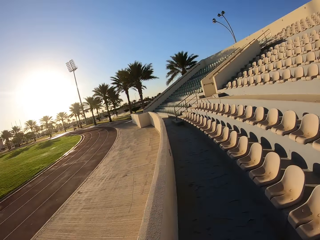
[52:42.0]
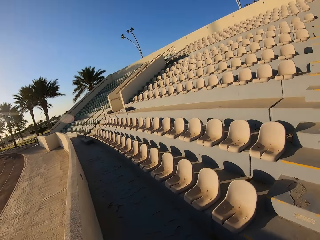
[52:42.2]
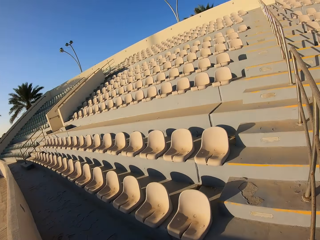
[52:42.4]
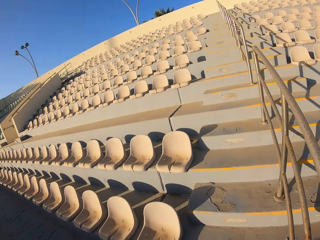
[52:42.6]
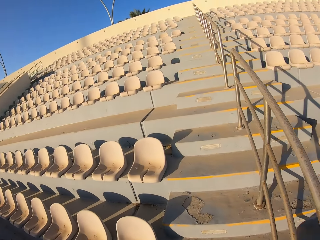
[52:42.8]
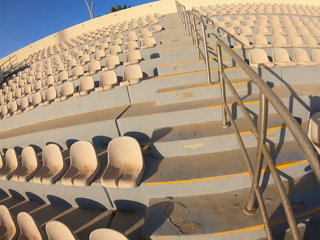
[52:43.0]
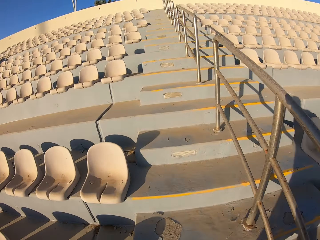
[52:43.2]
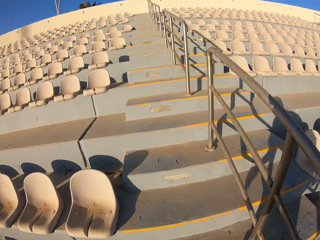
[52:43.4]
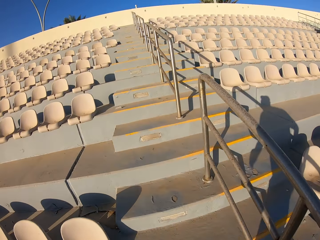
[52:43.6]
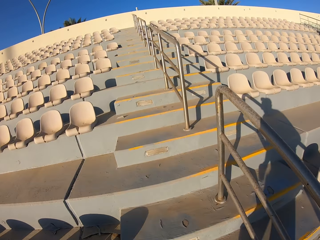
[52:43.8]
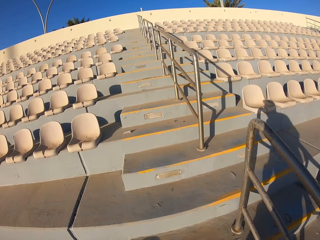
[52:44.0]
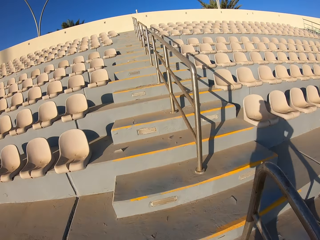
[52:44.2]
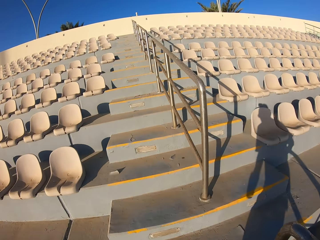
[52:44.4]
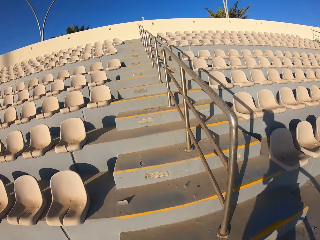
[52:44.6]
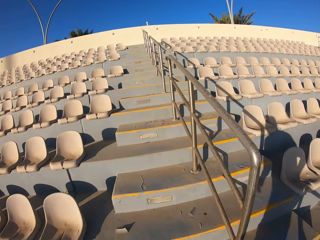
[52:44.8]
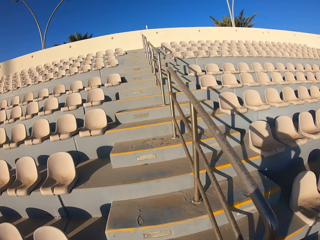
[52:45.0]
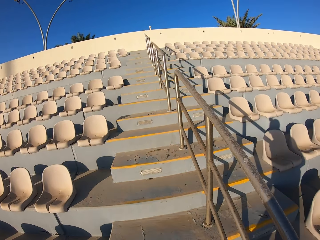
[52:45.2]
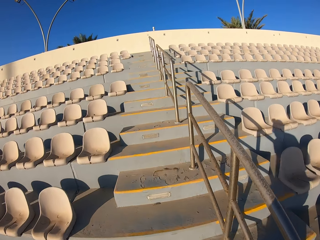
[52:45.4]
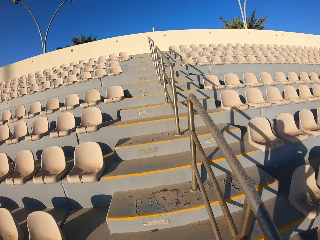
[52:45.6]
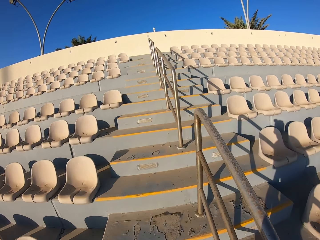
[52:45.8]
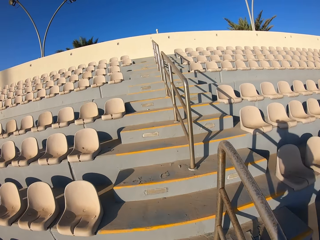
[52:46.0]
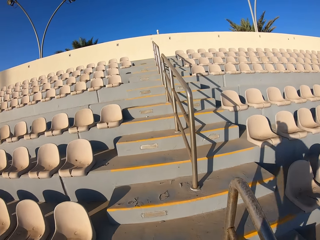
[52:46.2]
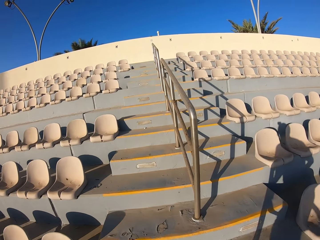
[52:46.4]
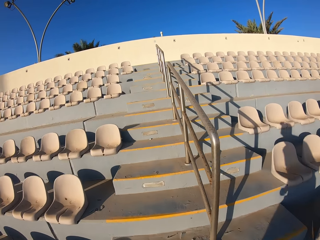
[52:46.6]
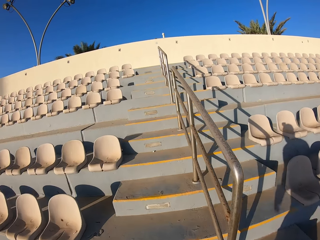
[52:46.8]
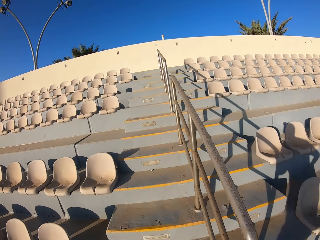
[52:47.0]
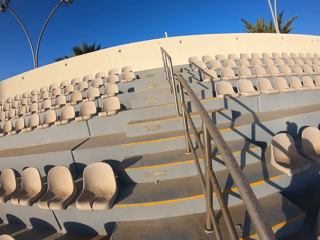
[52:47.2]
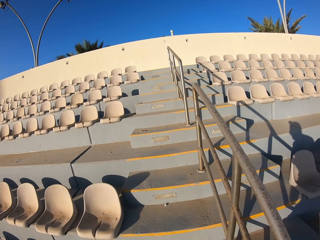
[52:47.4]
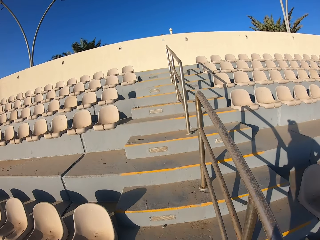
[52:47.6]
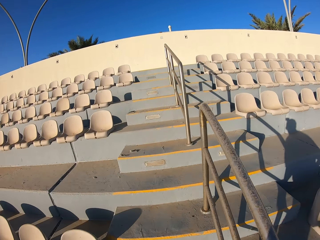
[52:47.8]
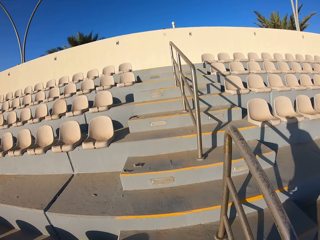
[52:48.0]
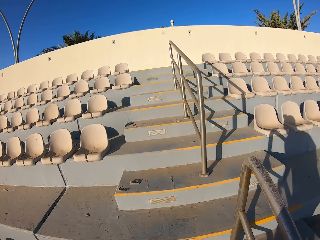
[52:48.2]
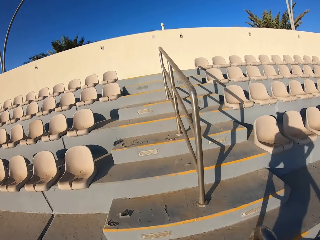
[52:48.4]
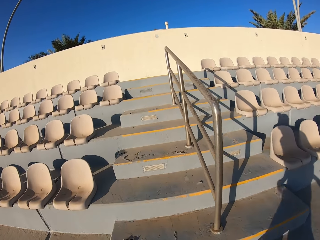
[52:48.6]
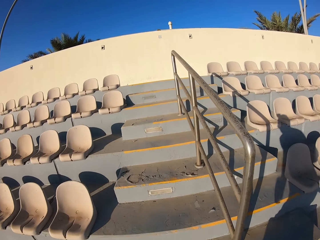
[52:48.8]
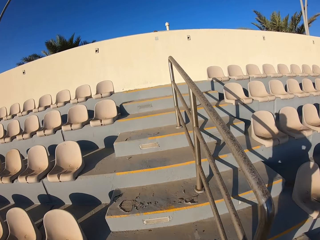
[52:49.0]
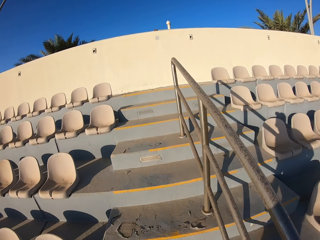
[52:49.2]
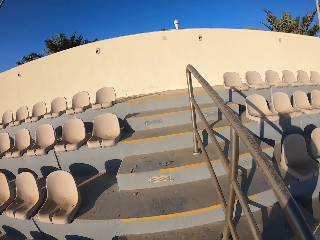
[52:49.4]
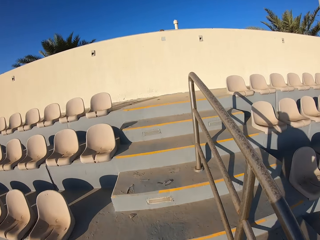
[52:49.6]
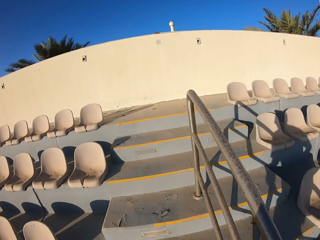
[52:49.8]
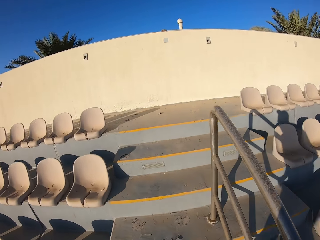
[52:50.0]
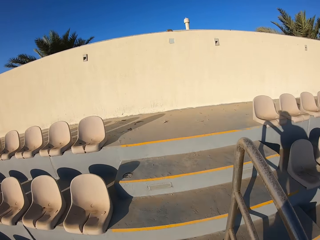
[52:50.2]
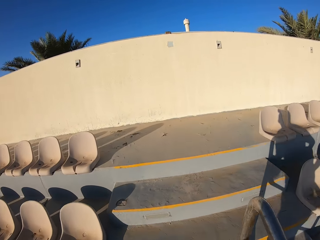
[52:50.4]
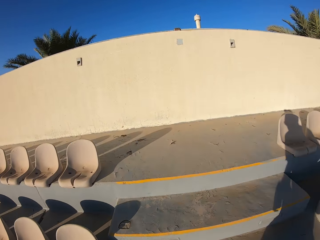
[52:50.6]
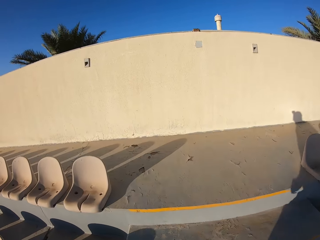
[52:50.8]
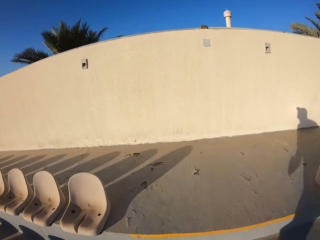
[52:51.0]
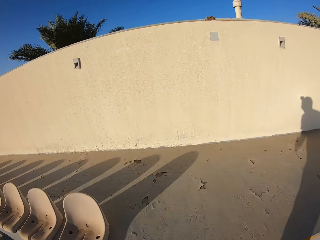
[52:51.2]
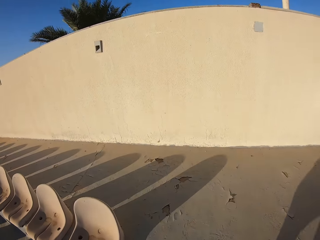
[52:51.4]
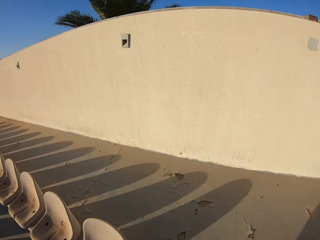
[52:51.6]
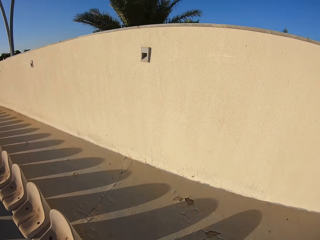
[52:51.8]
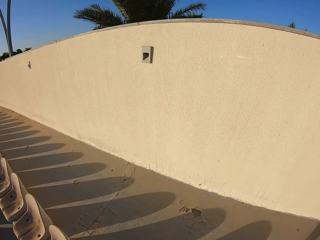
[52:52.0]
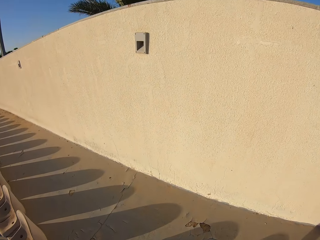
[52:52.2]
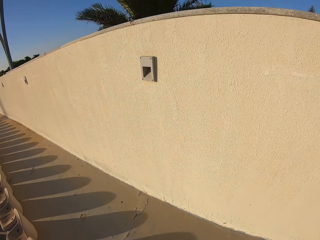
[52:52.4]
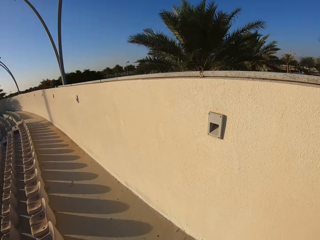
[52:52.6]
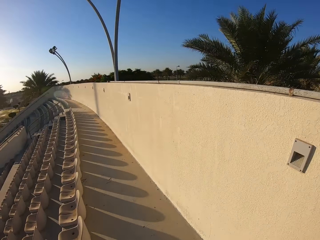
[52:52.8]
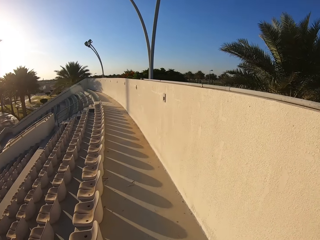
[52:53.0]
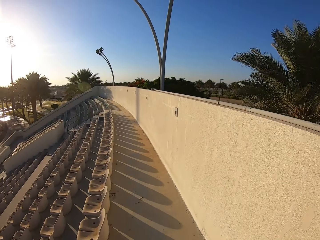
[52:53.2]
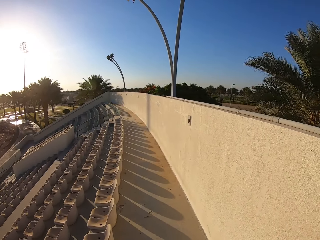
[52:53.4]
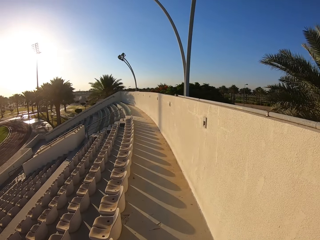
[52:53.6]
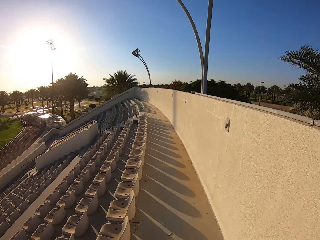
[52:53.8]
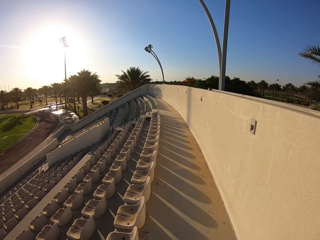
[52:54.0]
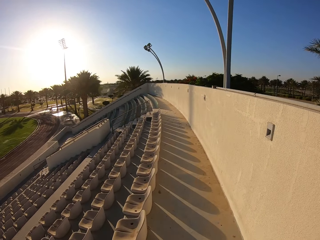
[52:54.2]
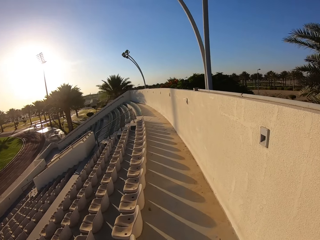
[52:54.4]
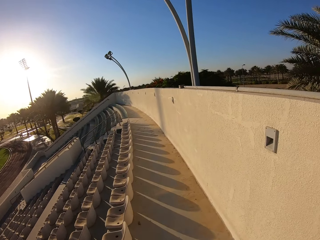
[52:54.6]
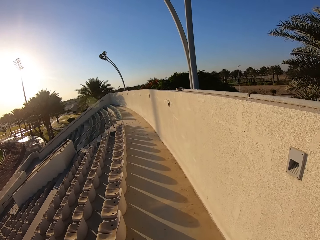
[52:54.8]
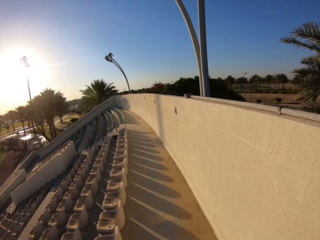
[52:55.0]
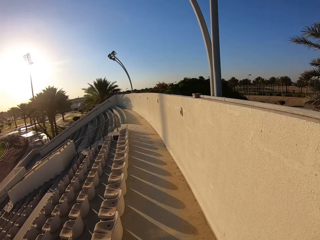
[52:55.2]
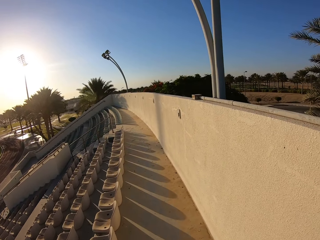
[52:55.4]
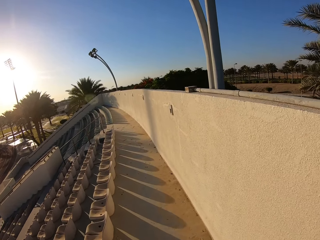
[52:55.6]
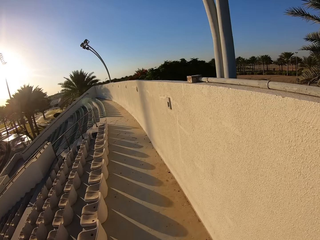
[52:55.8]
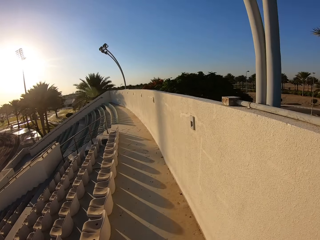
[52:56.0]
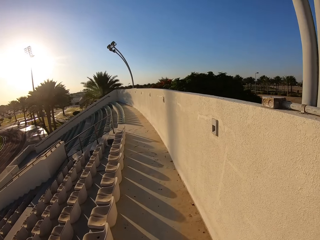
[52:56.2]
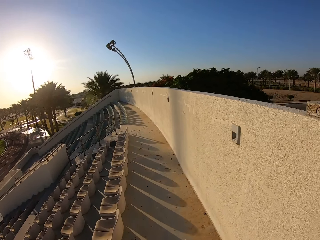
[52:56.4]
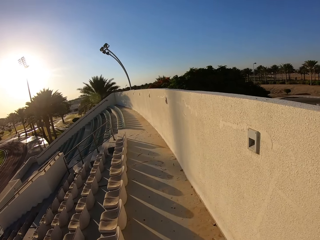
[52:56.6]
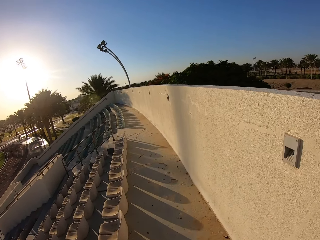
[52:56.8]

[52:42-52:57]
The camera wearer walks up the stadium staircase. They walk on the pavement. They walk behind the stadium chairs.

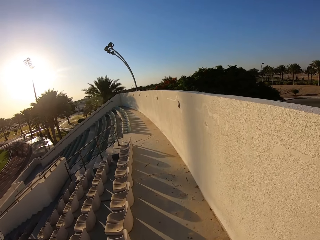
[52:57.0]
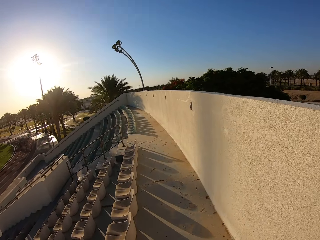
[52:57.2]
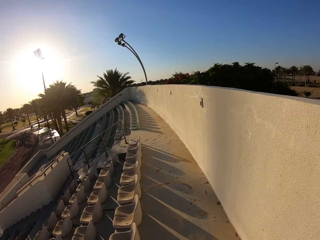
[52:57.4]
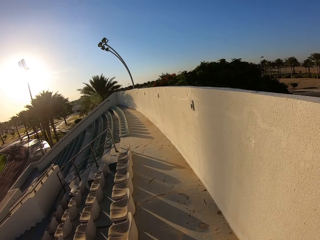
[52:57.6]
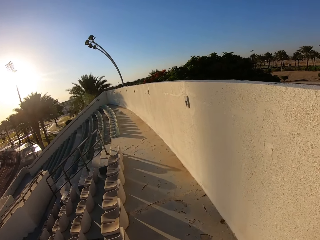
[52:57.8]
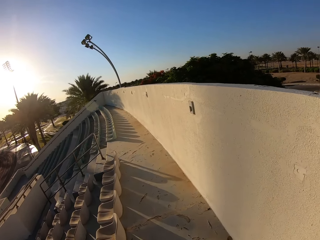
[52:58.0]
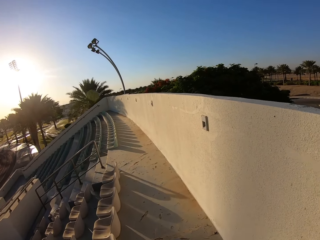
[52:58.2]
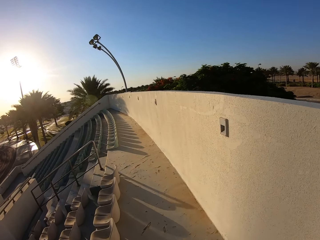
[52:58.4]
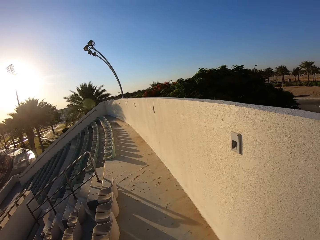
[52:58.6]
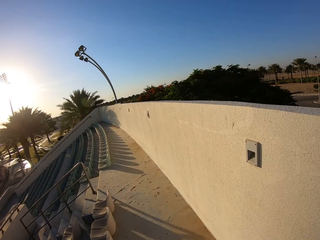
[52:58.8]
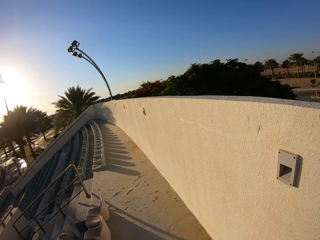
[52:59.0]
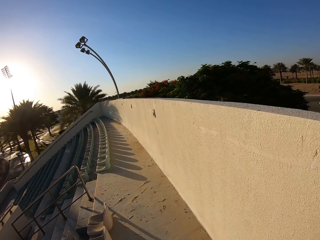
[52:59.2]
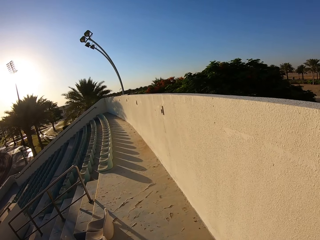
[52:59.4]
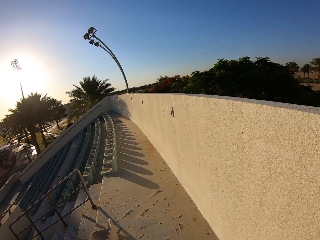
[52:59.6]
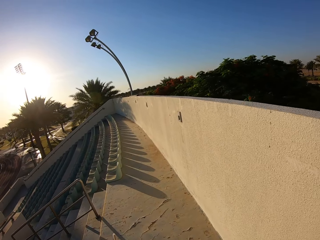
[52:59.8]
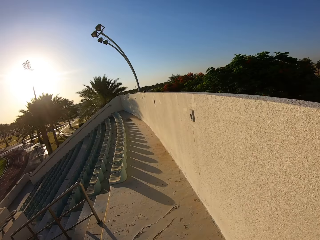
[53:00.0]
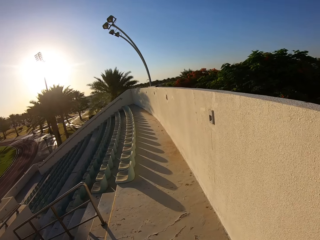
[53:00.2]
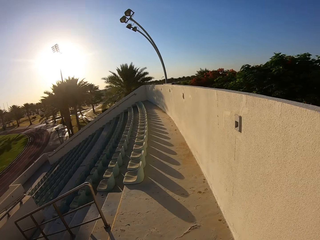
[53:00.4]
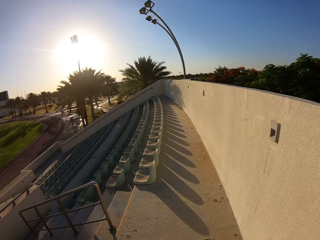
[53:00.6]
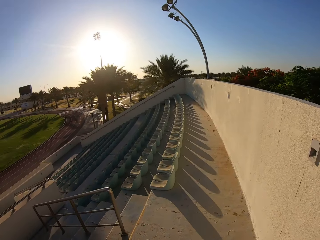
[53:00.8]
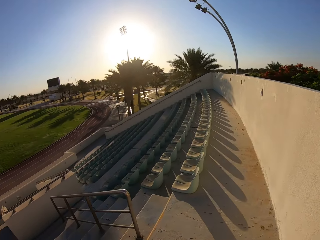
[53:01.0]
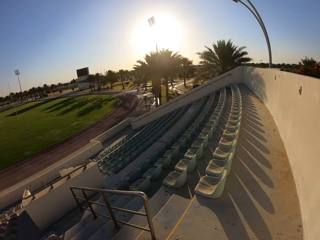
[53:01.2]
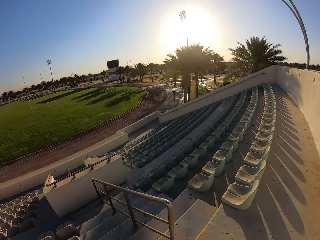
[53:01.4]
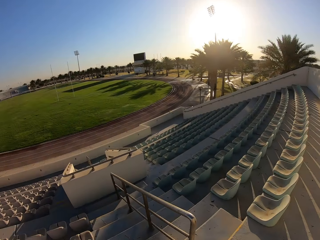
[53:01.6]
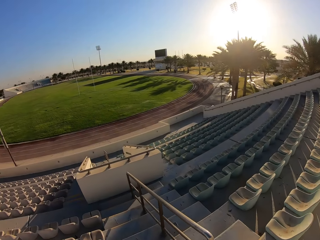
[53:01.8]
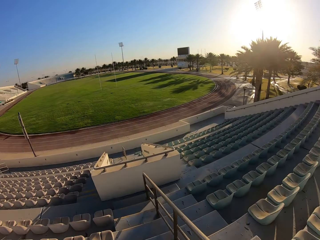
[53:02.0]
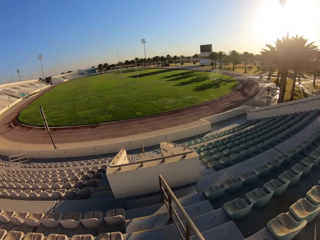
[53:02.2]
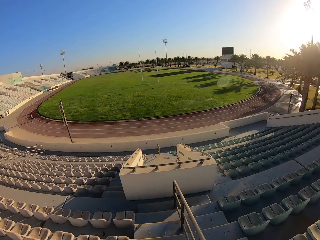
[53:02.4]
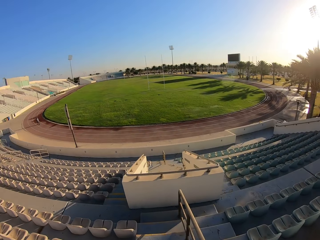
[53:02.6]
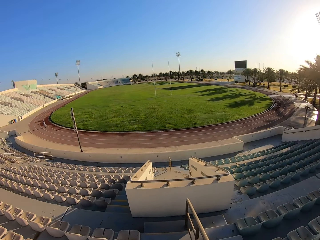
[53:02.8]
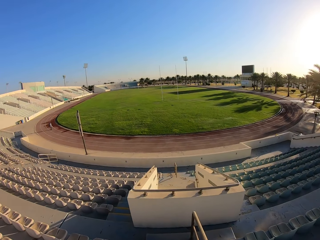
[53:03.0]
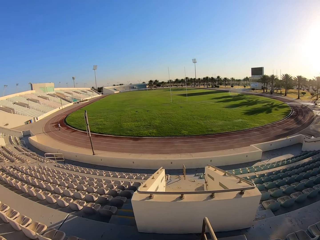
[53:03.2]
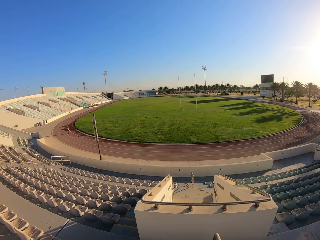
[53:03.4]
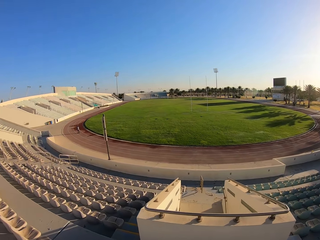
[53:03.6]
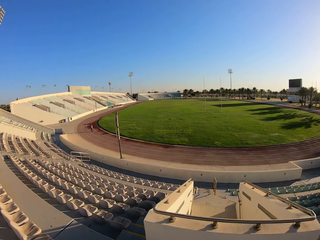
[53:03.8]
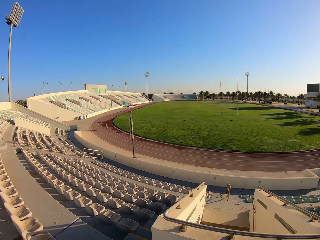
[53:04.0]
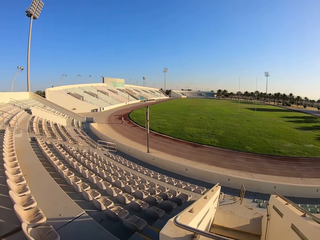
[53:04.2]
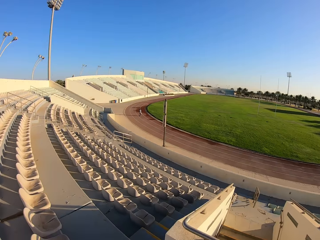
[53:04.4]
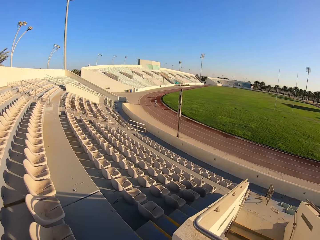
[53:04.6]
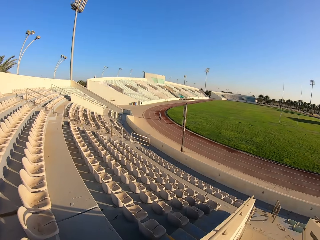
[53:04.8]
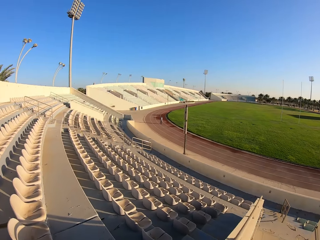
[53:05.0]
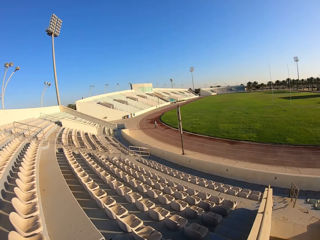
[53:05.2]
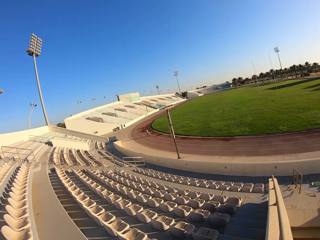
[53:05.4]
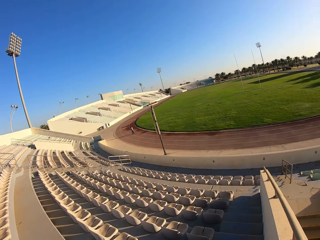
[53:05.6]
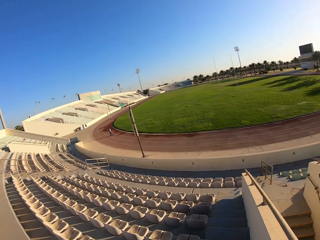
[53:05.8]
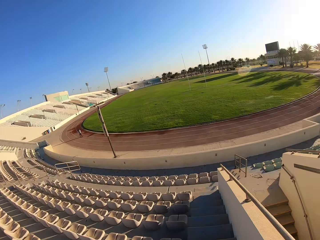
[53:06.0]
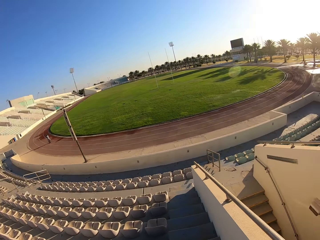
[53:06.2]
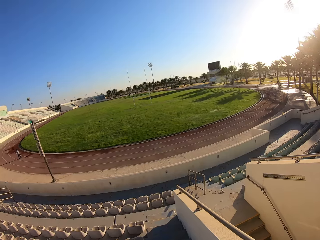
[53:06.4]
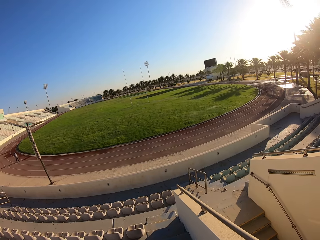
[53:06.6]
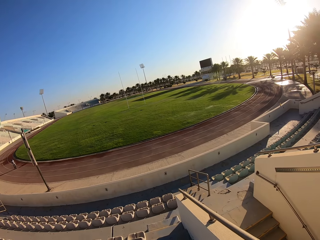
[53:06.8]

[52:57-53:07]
The camera wearer walks down the stadium staircase.
